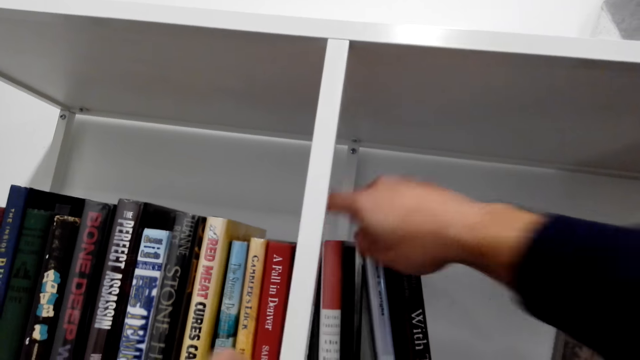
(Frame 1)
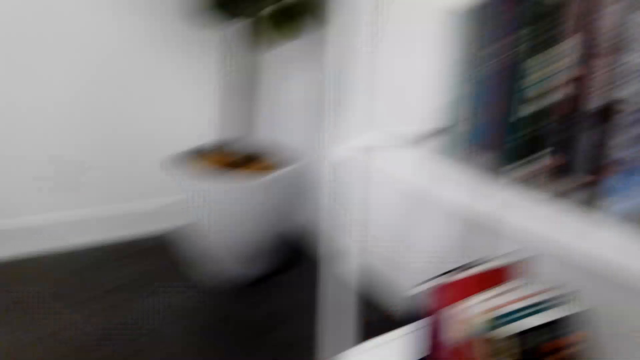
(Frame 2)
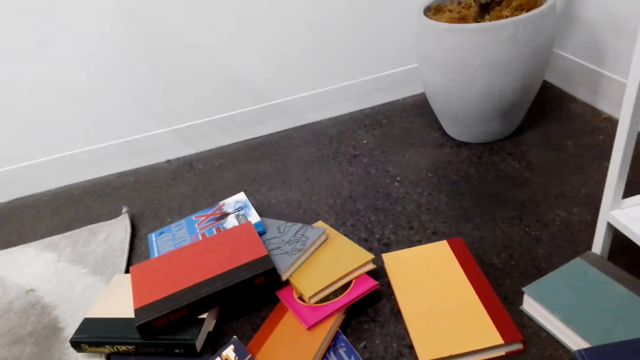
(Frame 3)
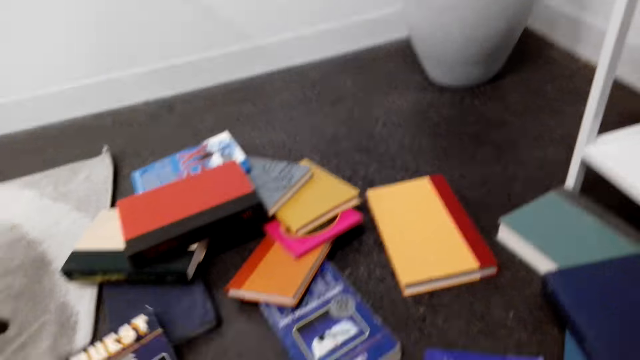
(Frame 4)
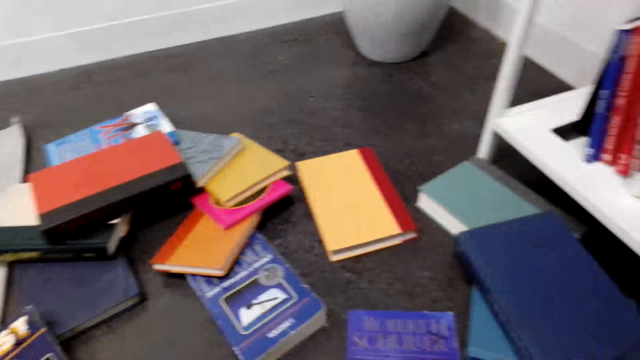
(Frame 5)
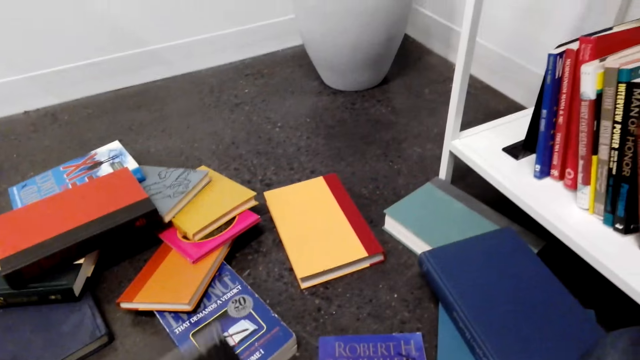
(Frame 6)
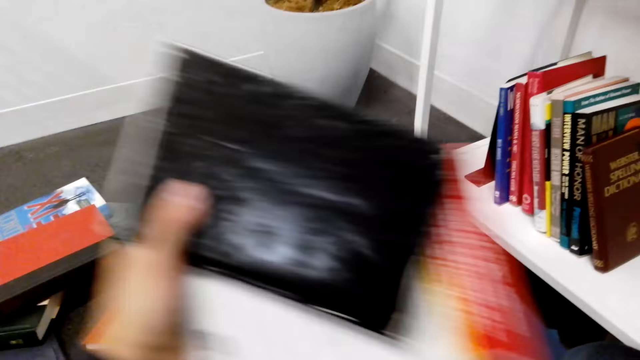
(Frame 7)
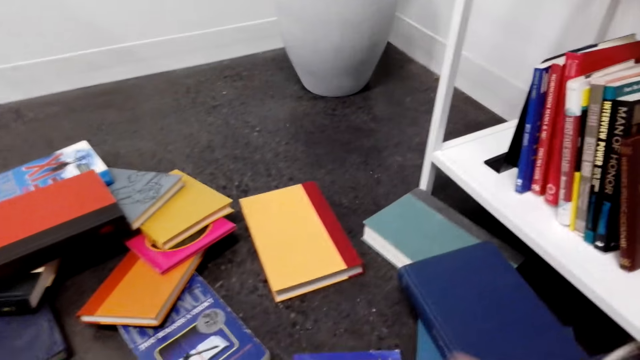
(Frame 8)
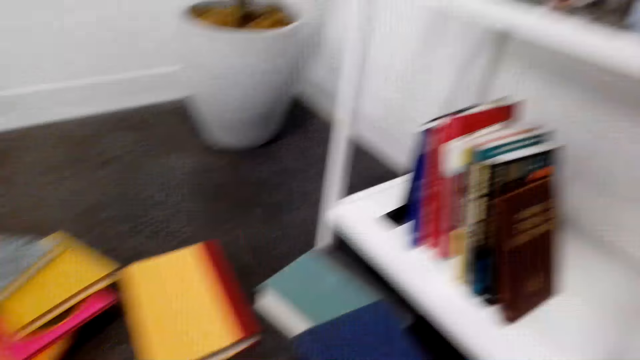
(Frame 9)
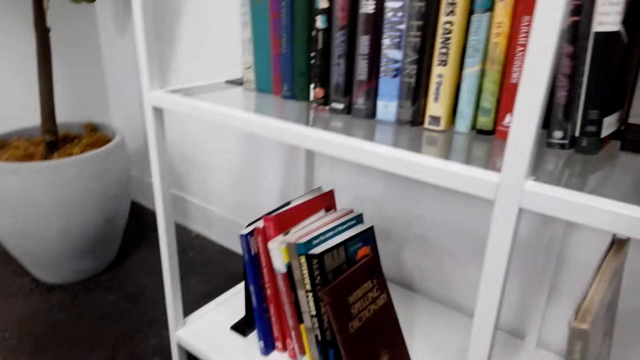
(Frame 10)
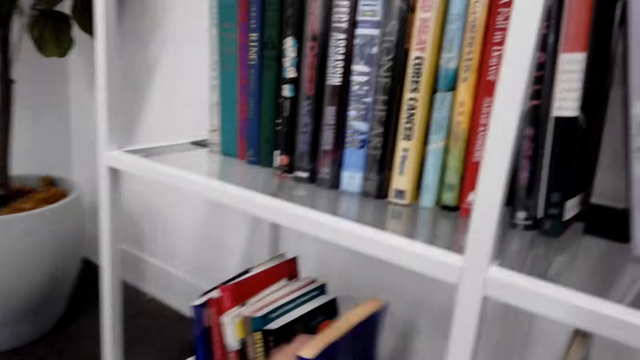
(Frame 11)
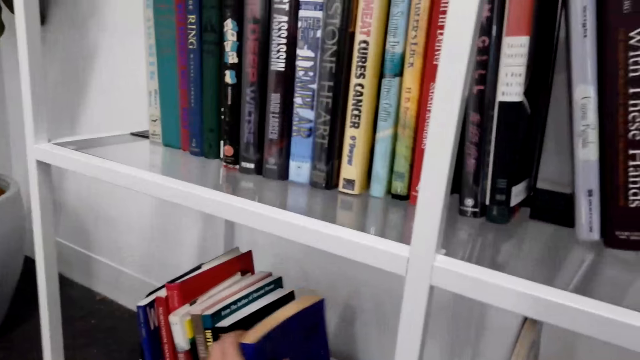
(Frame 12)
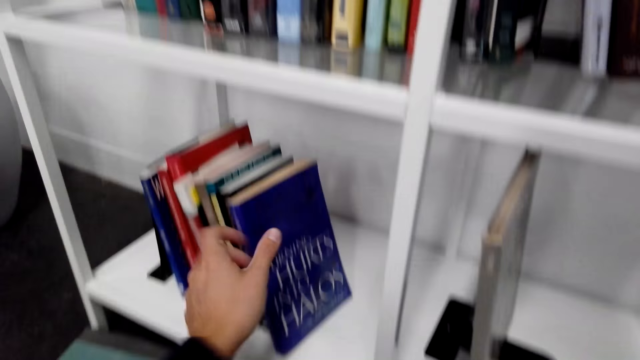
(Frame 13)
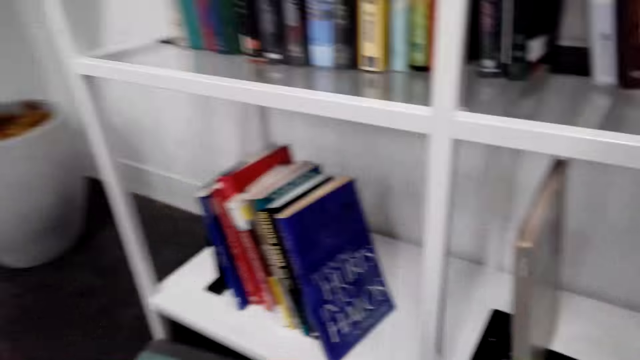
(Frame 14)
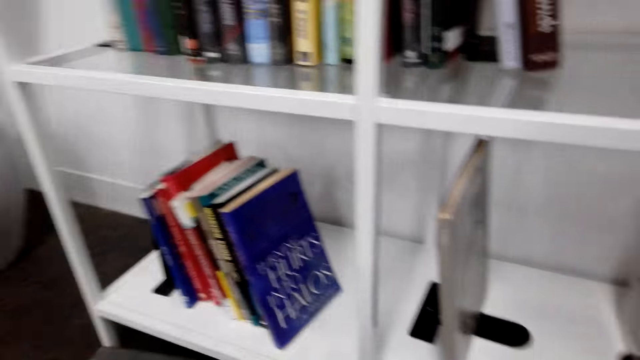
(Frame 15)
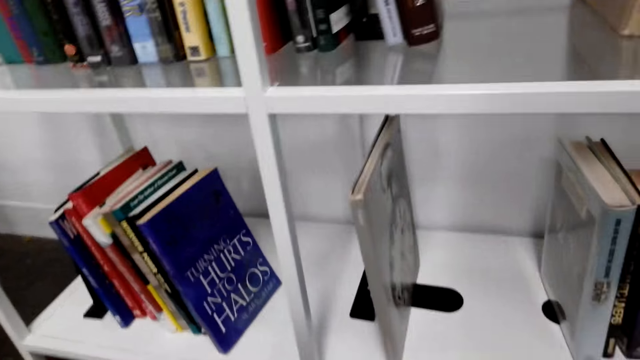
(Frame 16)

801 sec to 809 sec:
The camera wearer picks up books from the floor. They put the books on the shelf.

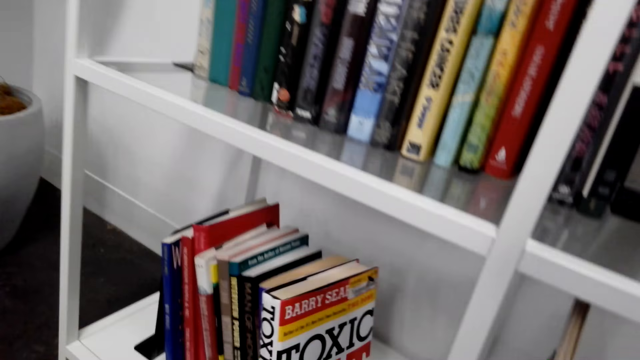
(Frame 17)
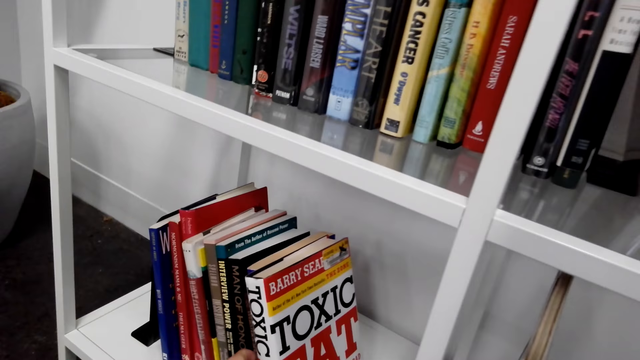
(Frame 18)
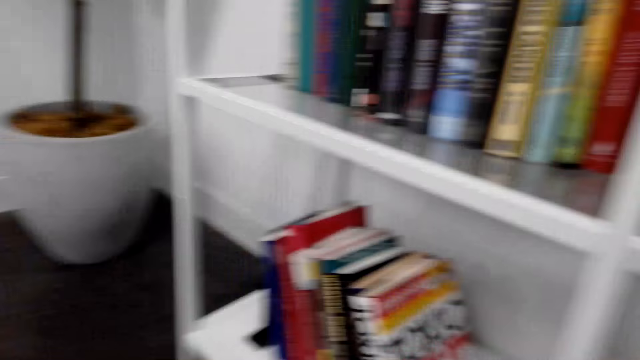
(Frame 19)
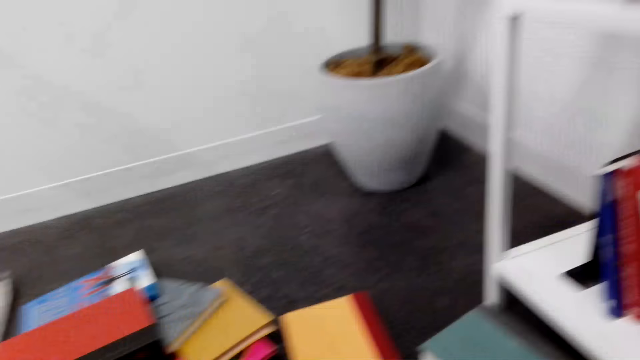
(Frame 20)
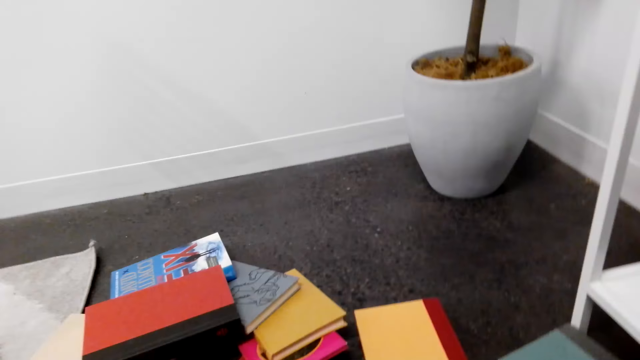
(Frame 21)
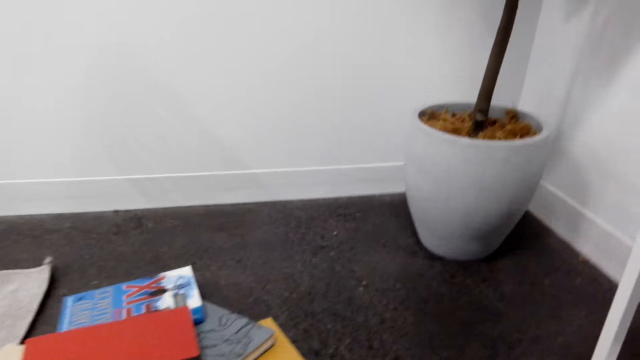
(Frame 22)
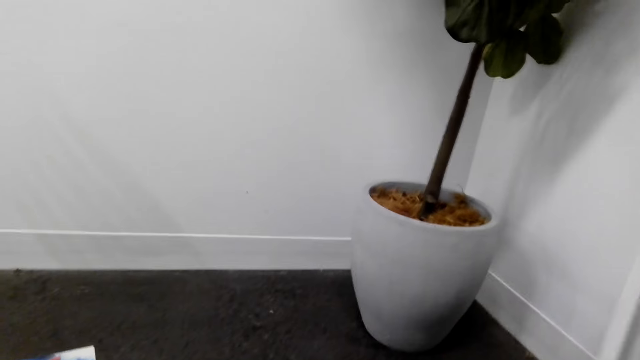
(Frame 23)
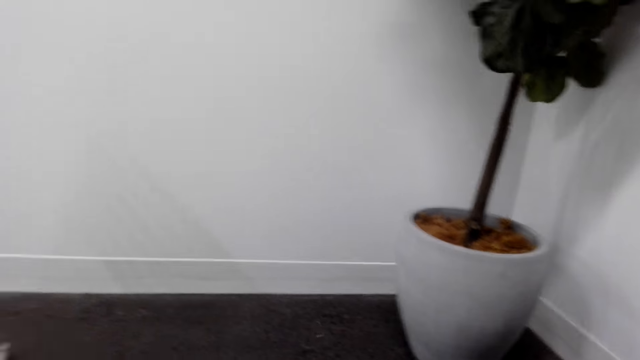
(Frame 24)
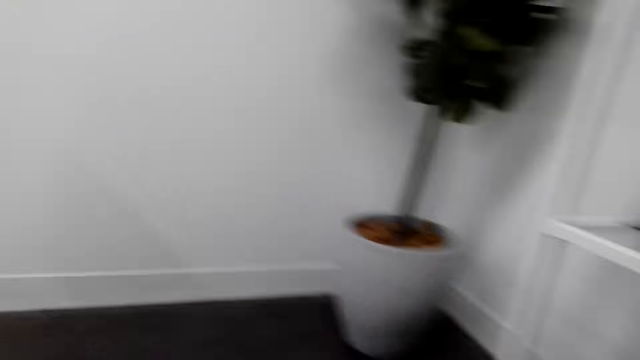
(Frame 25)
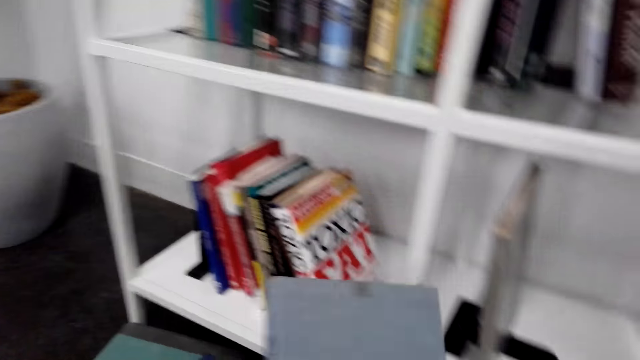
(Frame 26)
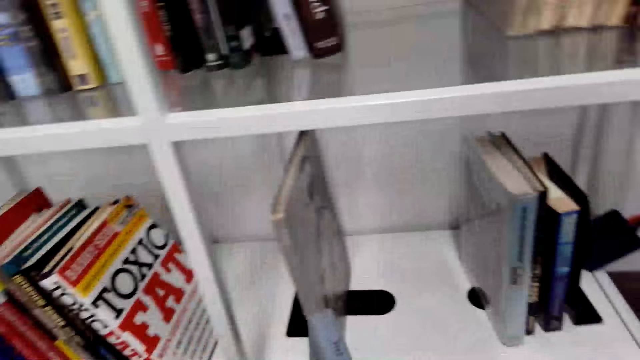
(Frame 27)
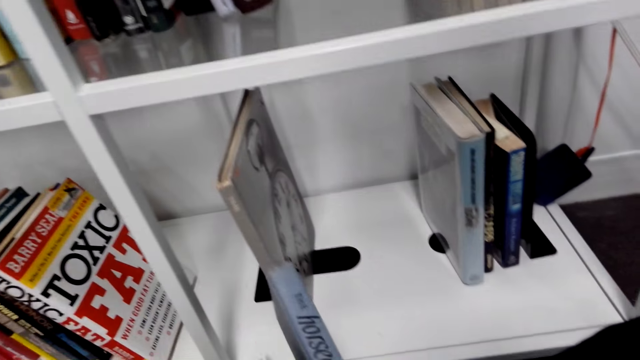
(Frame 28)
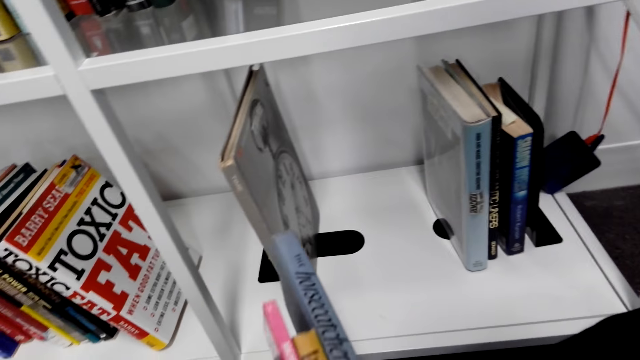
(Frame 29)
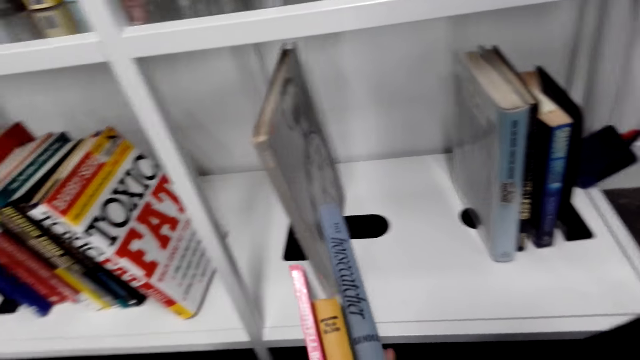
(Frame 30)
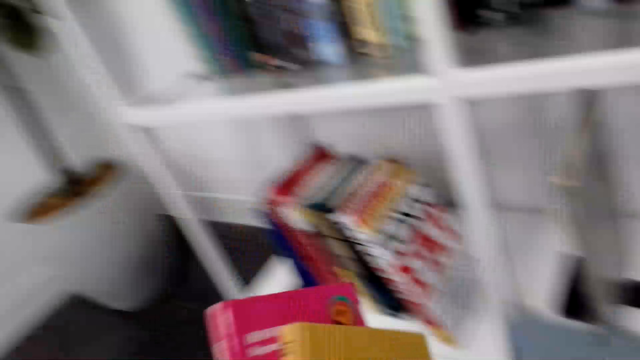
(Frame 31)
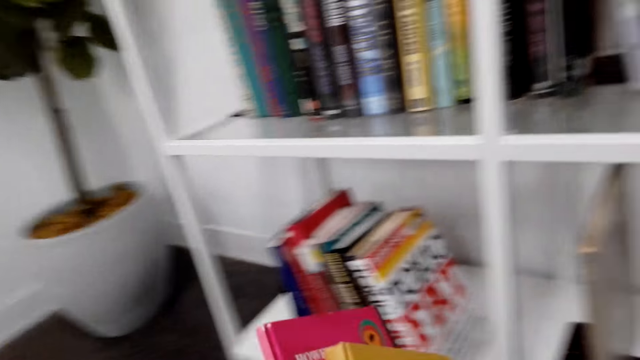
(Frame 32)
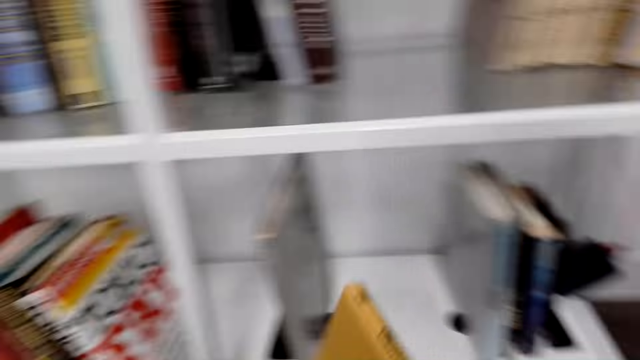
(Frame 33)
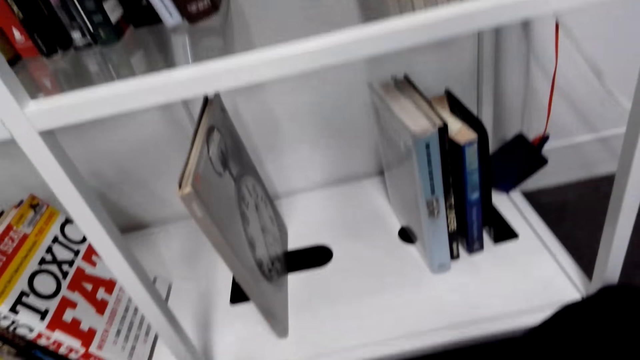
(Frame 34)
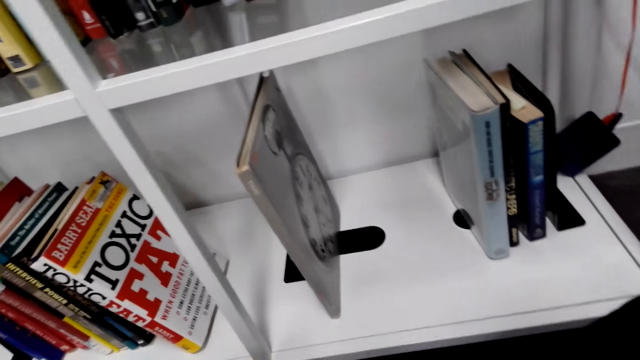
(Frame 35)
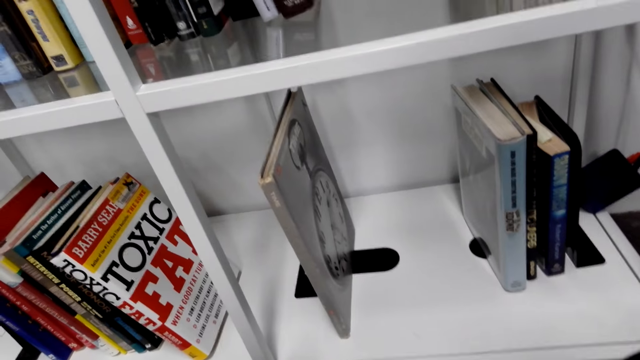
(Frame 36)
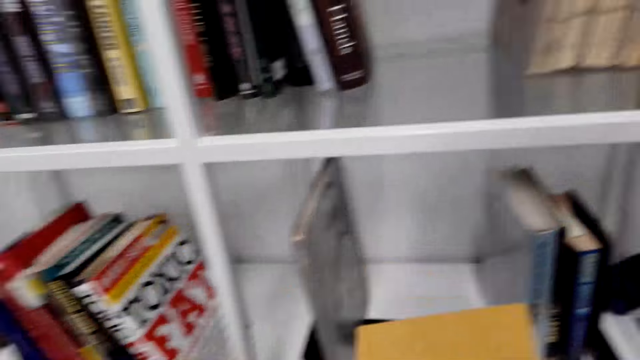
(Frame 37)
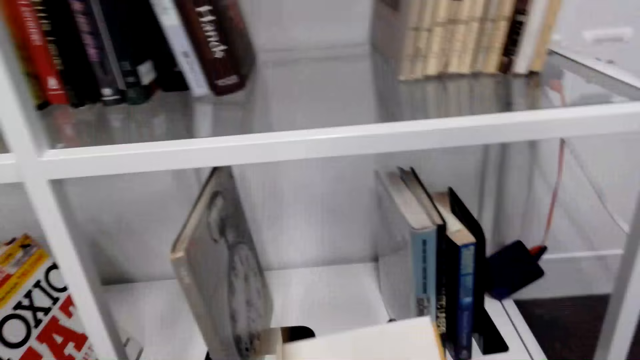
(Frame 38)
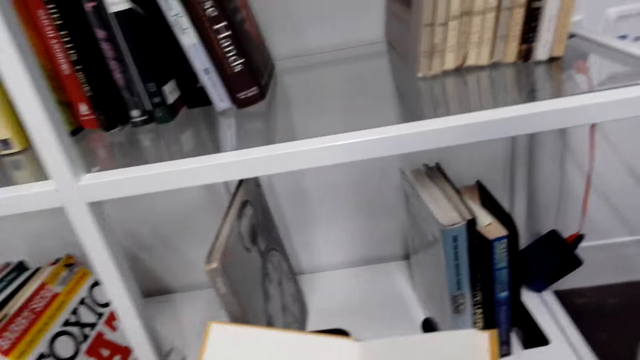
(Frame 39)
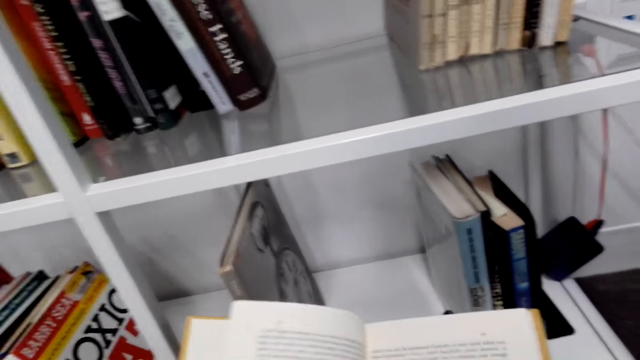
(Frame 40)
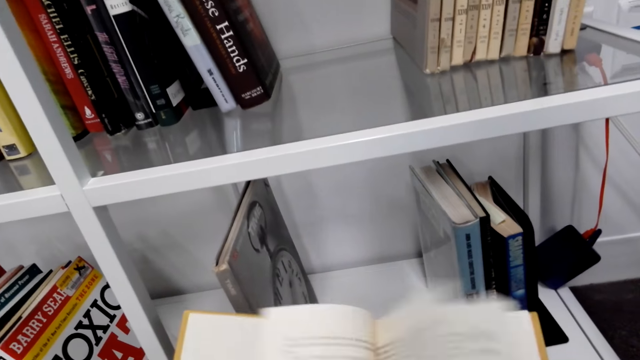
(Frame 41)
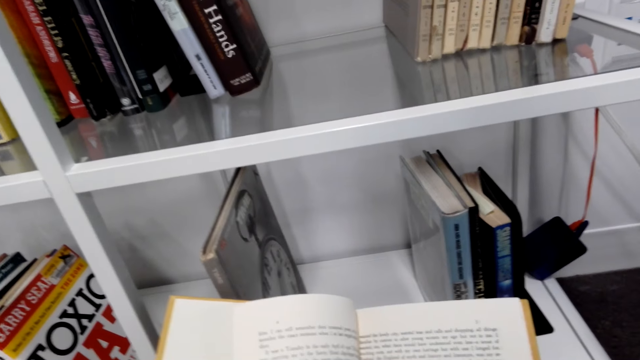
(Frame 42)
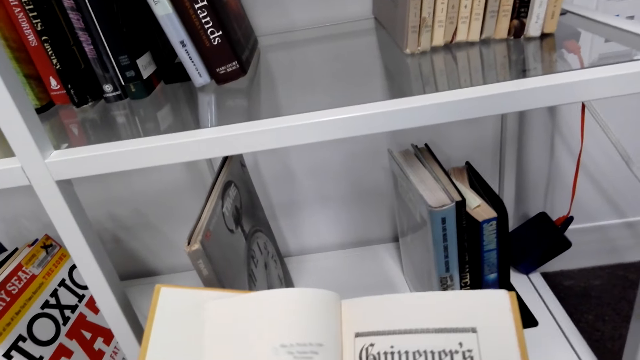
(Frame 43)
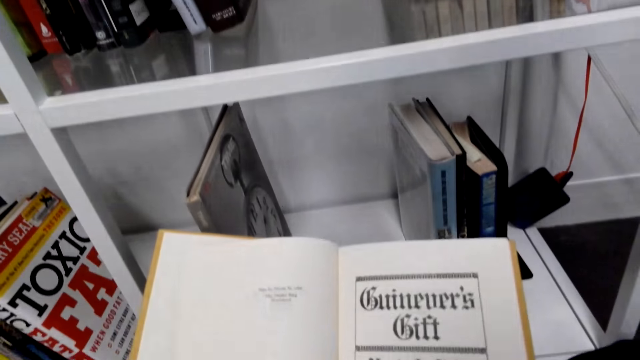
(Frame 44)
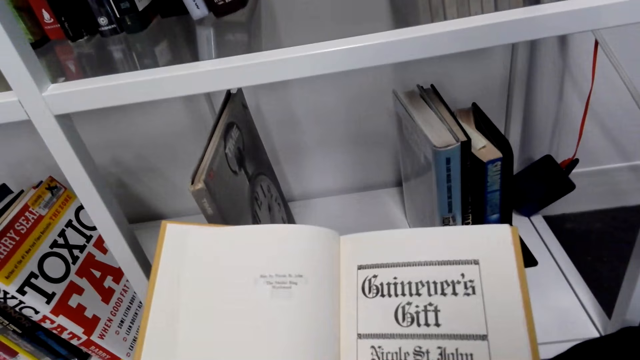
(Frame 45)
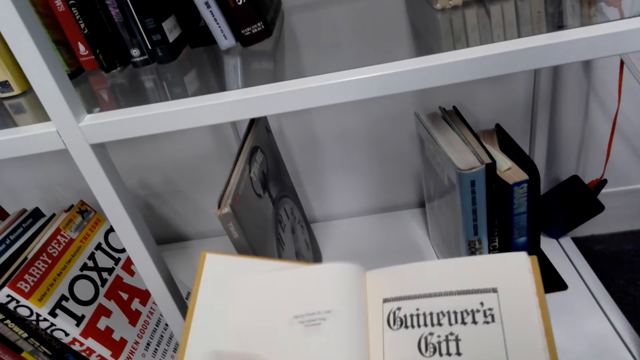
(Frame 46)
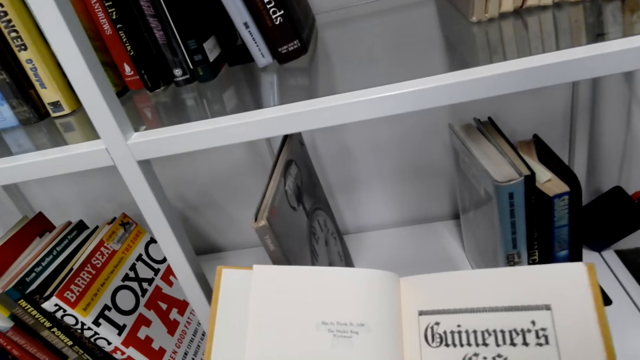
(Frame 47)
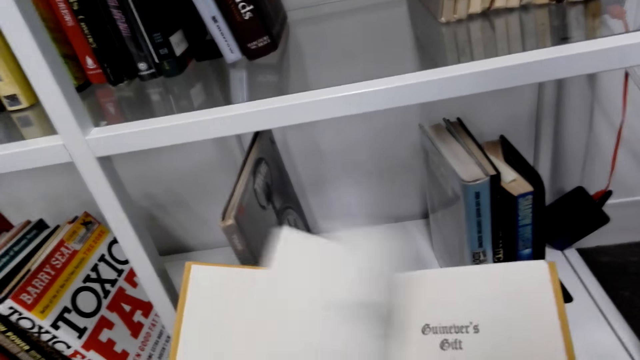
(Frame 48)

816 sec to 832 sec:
The camera wearer picks up books from the floor. They stare at a book. They open the book. They flip the pages of the book.
